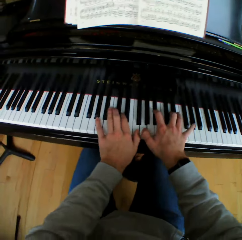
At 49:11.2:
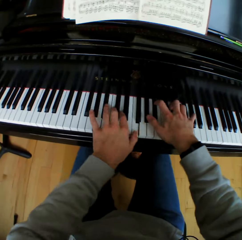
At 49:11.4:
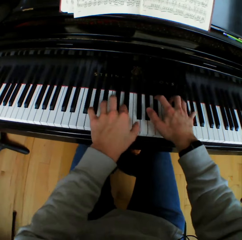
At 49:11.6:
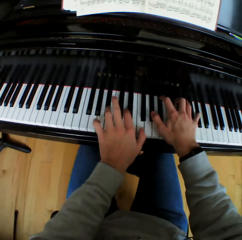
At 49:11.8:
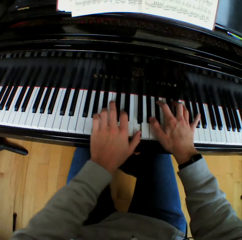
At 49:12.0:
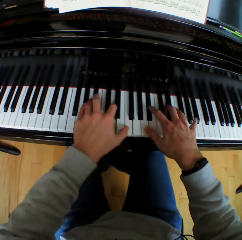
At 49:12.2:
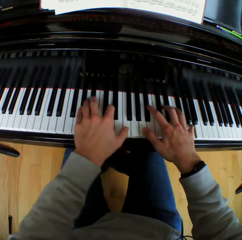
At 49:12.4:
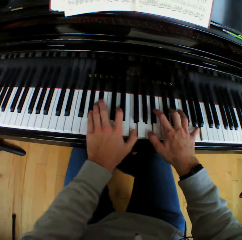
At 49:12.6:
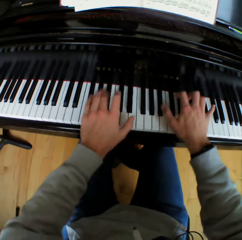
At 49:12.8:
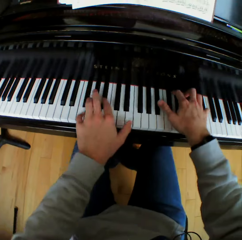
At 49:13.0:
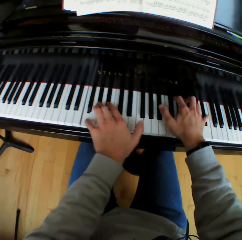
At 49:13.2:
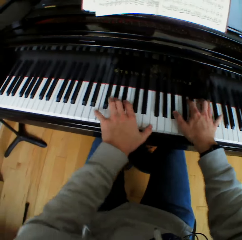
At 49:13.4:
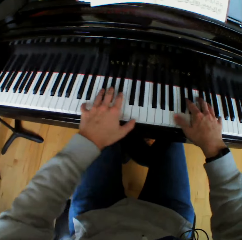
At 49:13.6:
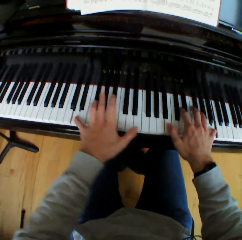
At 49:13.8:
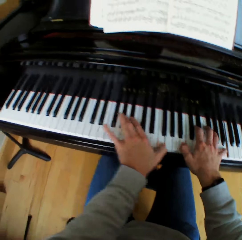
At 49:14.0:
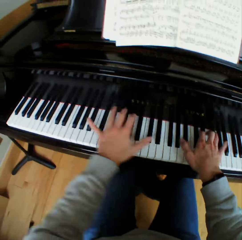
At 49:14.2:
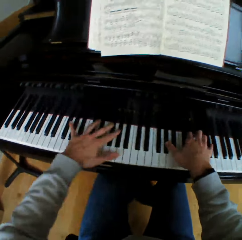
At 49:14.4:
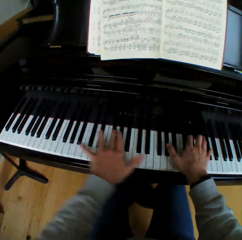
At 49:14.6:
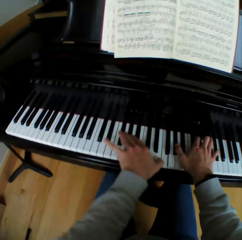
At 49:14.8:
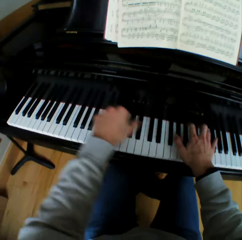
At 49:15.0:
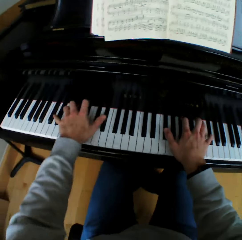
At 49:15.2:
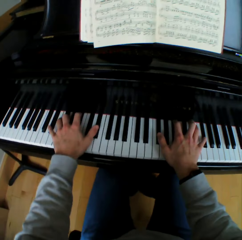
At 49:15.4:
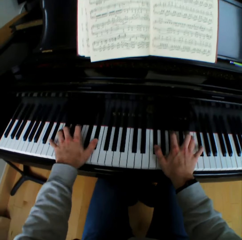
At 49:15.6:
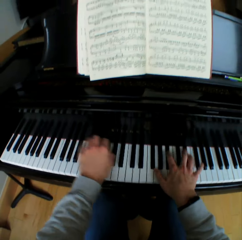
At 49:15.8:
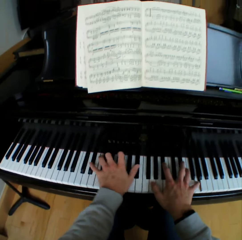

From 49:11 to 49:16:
The camera wearer moves his left hand across the right hand. He plays the piano with both hands.

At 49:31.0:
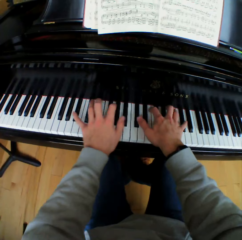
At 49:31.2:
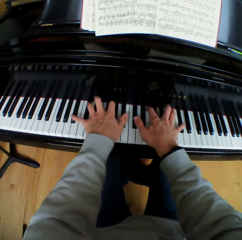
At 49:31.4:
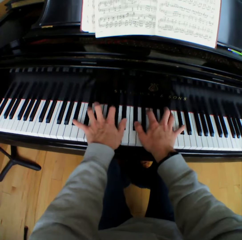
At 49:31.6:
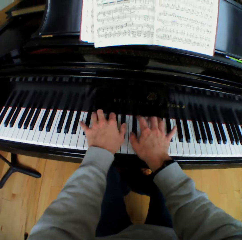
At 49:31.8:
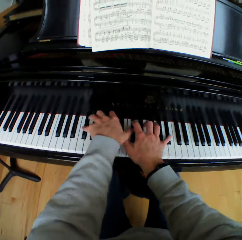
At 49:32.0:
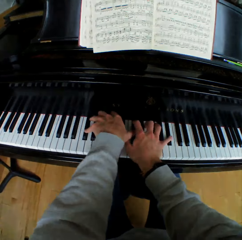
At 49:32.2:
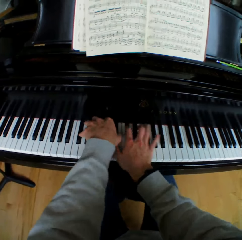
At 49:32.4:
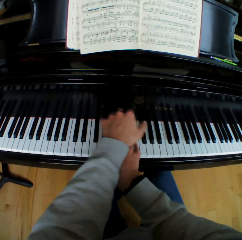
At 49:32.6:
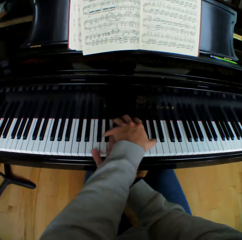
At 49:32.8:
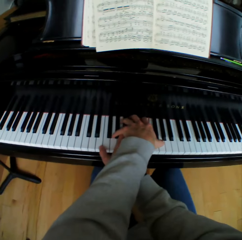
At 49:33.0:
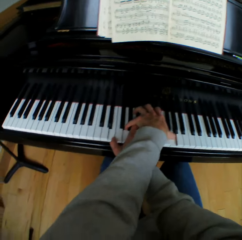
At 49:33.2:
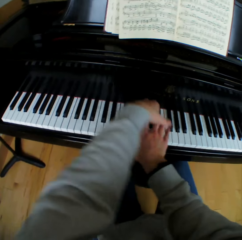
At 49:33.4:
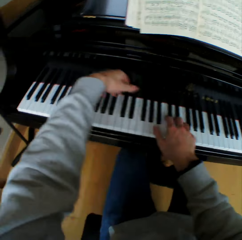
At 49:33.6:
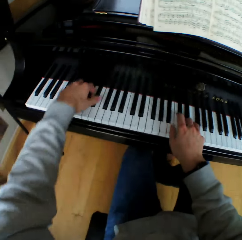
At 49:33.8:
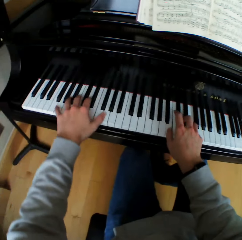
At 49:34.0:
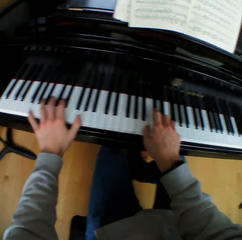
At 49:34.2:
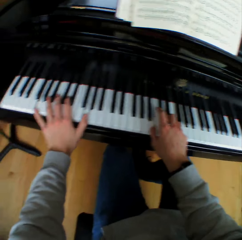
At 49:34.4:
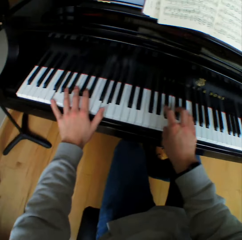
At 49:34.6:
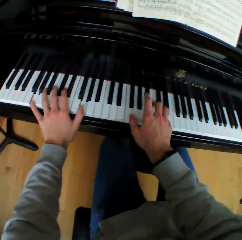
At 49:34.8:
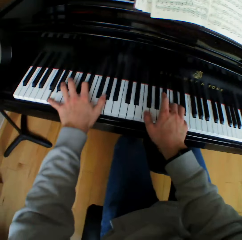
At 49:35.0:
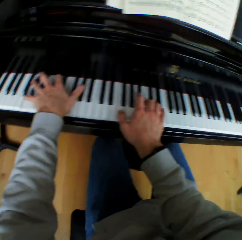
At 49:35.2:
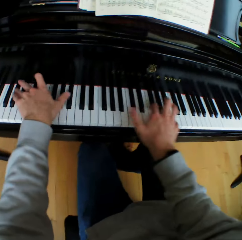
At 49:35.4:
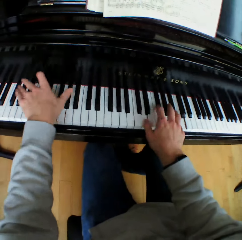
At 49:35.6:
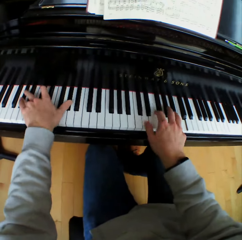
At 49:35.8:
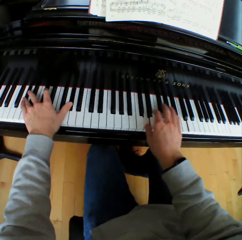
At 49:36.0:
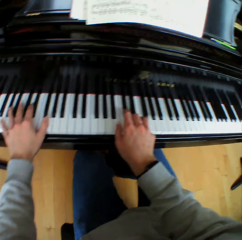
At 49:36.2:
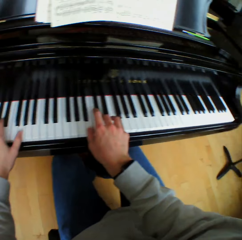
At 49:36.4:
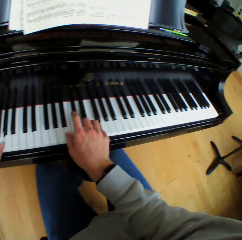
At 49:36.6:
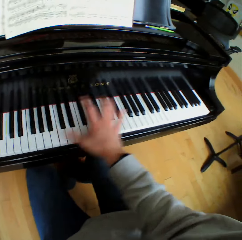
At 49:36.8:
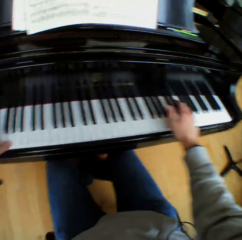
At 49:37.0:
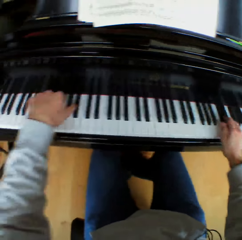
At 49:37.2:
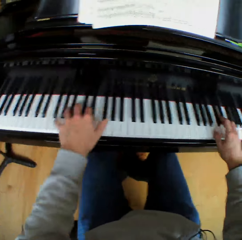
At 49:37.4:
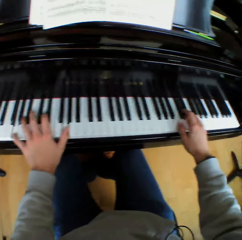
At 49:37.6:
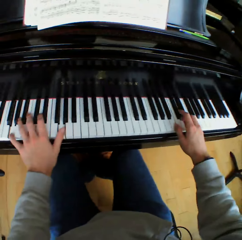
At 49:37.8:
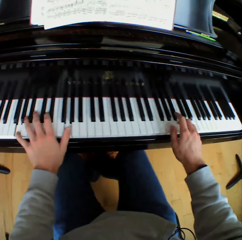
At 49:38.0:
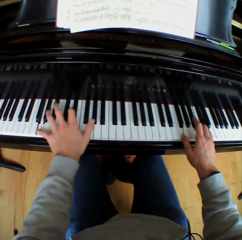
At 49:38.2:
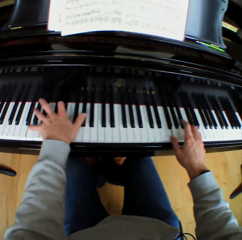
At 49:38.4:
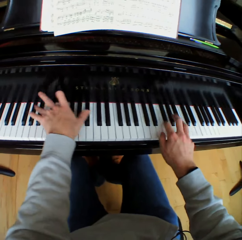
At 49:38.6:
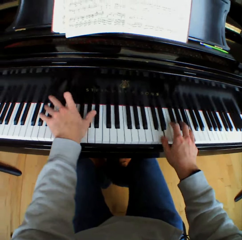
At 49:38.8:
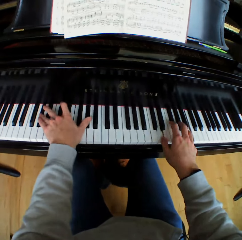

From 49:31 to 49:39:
The camera wearer moves his left hand across the right hand. He plays the piano with both hands.

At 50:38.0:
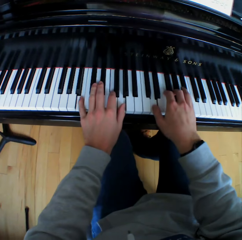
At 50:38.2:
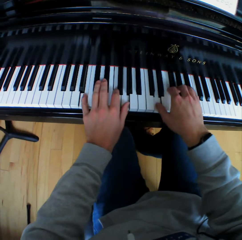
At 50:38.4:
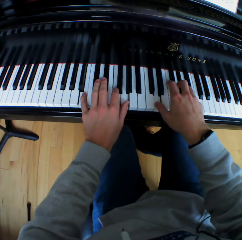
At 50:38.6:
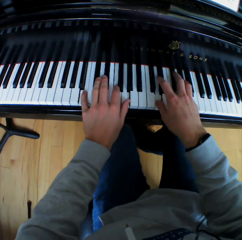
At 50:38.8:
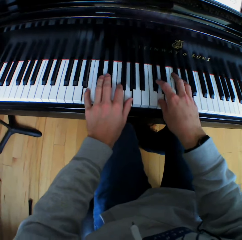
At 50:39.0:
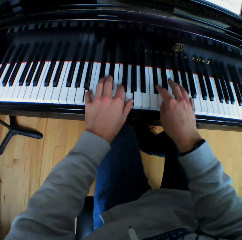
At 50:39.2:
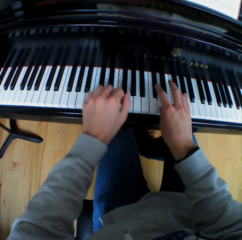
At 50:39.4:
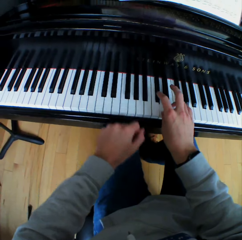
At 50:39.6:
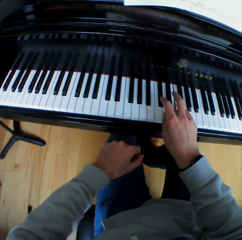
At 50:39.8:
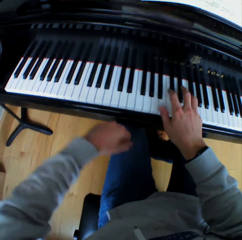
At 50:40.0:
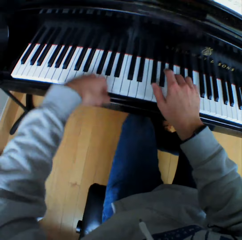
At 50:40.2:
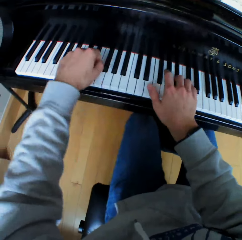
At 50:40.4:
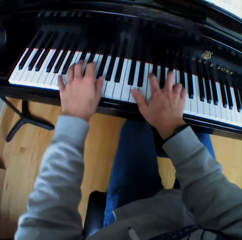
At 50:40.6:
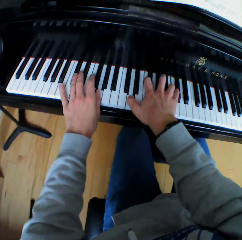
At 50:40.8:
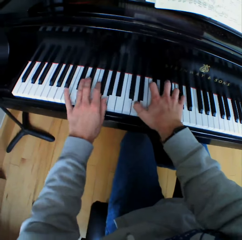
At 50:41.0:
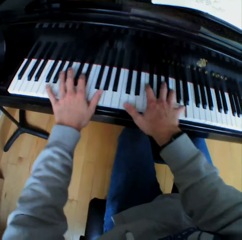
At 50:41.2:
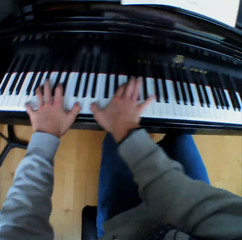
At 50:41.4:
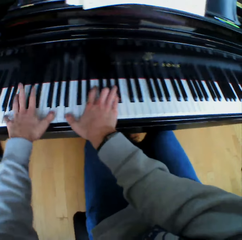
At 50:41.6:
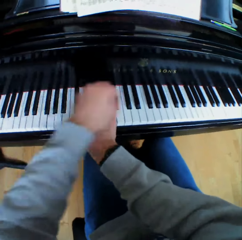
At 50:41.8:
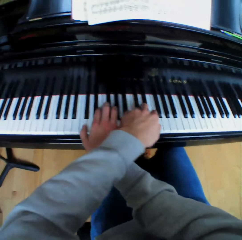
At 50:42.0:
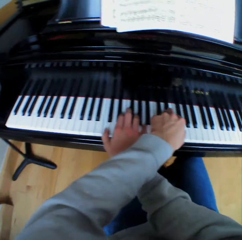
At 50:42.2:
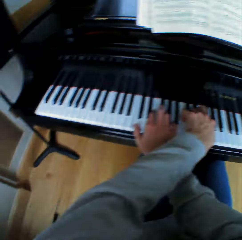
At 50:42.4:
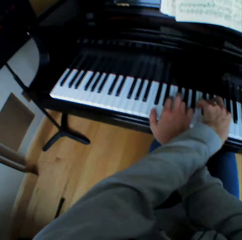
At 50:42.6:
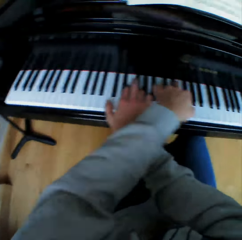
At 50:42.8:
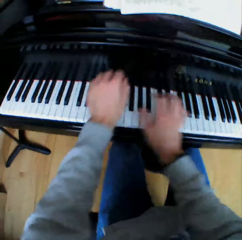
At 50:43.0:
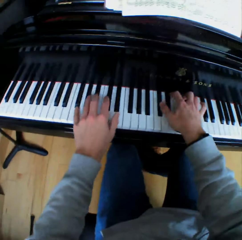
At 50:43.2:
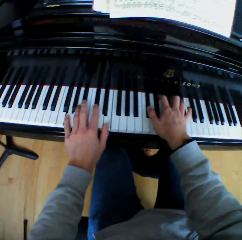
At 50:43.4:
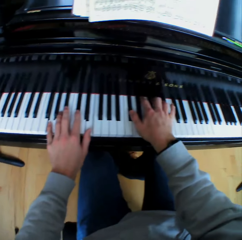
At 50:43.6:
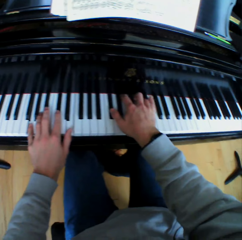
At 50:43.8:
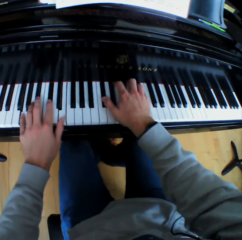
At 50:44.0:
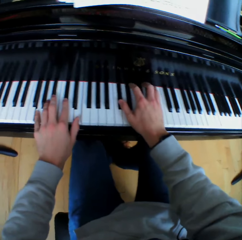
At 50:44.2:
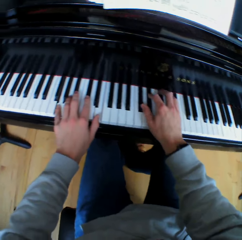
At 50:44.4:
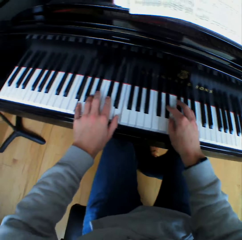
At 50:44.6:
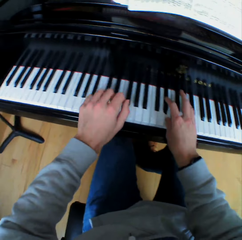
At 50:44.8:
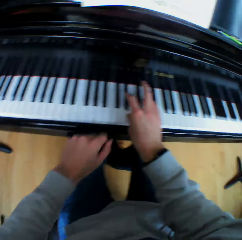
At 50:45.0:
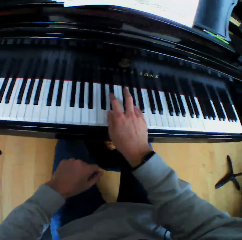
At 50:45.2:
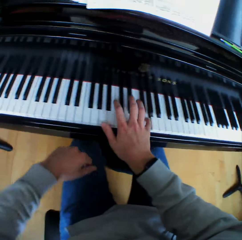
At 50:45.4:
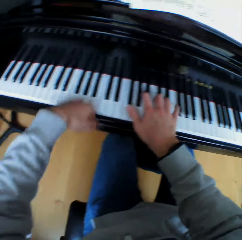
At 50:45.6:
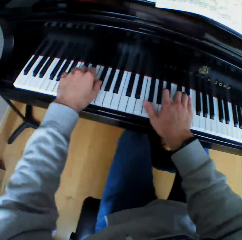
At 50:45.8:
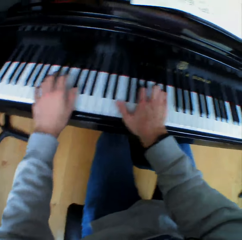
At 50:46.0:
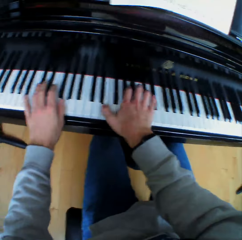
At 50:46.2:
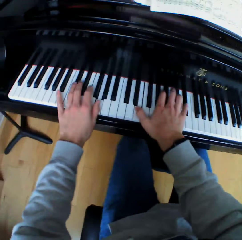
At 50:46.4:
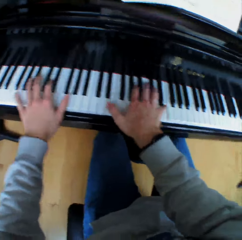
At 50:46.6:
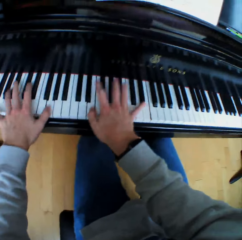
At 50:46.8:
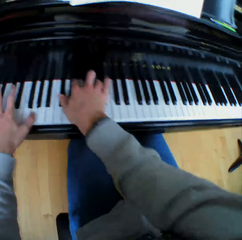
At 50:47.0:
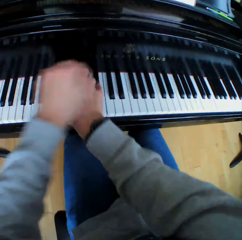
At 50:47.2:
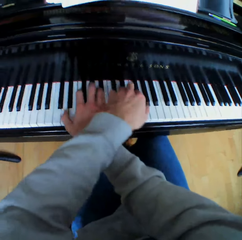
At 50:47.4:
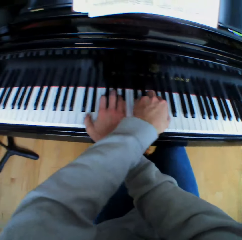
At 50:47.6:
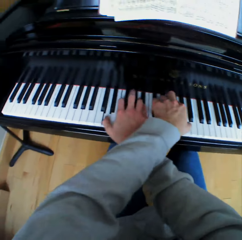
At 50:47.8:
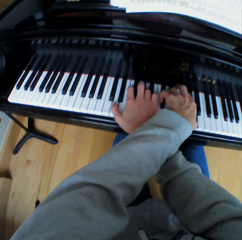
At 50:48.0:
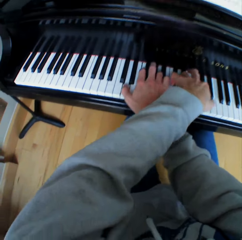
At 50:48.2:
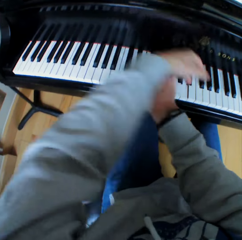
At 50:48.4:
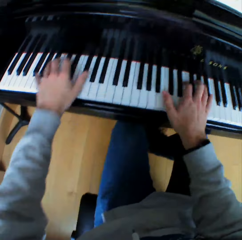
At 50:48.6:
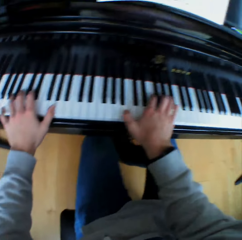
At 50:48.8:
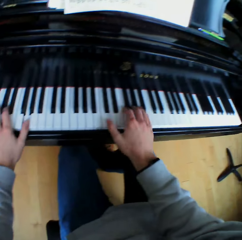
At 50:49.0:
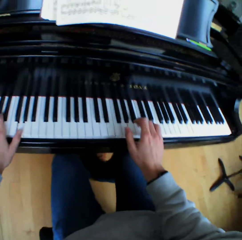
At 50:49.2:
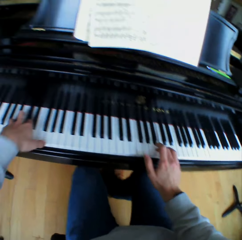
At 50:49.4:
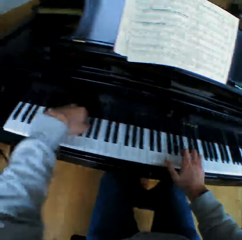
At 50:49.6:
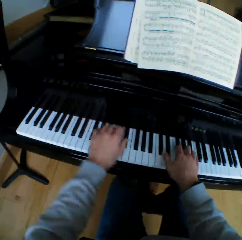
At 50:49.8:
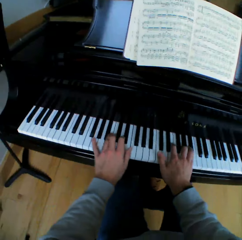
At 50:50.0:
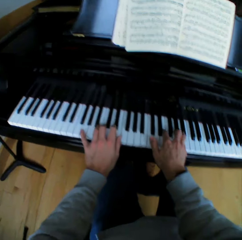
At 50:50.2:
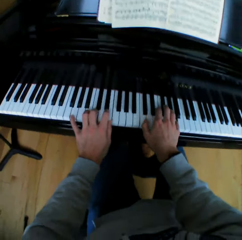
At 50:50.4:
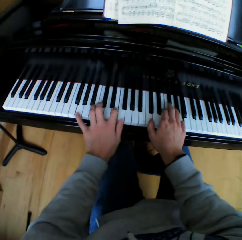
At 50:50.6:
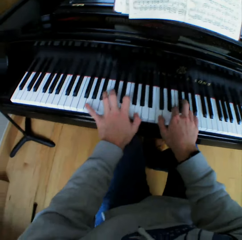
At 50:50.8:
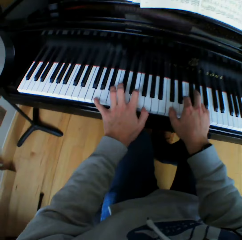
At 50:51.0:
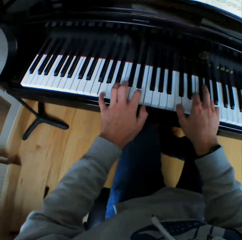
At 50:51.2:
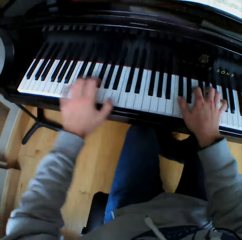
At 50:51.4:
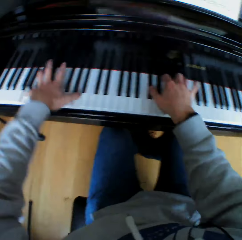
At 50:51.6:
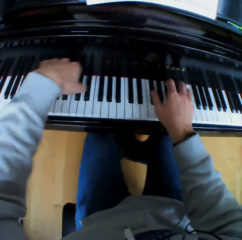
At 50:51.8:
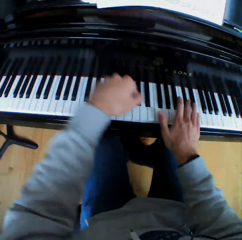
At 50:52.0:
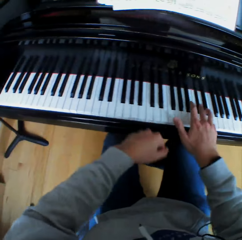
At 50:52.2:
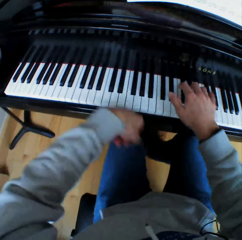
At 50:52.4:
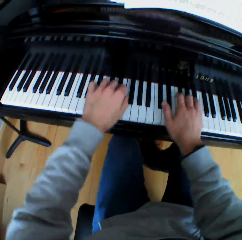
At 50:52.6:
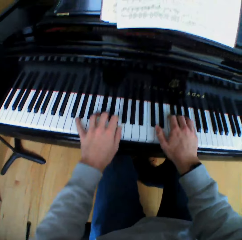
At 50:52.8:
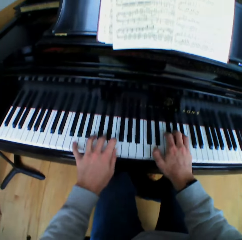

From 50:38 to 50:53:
The camera wearer removes the left hand from the keyboard of the piano. He returns his left hand on the piano. He lifts the left hand. He plays a chord on the piano with both hands. He crosses his left hand over his right hand. He plays piano. He returns his left hand on the piano. He removes the left hand on top of the right. He plays a chord on the piano with both hands. He removes the left hand from the keyboard of the piano. He plays piano. He returns his left hand on the piano. He lifts the left hand. He plays a chord on the piano with both hands. He crosses his left hand over his right hand. He plays piano. He returns his left hand on the piano. He removes the left hand on top of the right. He plays a chord on the piano with both hands. He removes the left hand from the keyboard of the piano. He plays piano. He returns his left hand on the piano.
